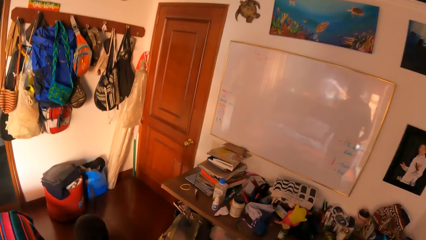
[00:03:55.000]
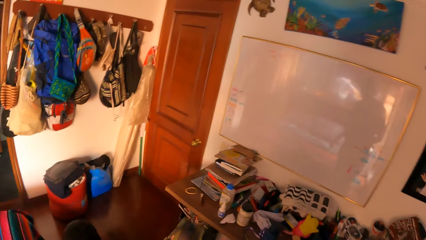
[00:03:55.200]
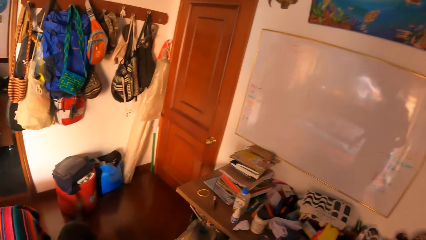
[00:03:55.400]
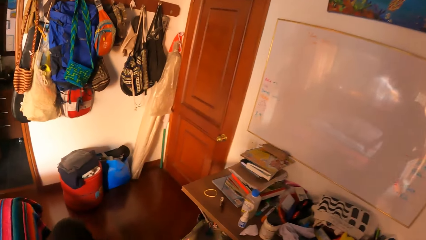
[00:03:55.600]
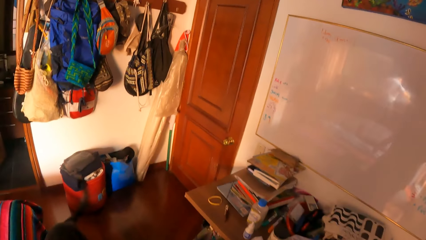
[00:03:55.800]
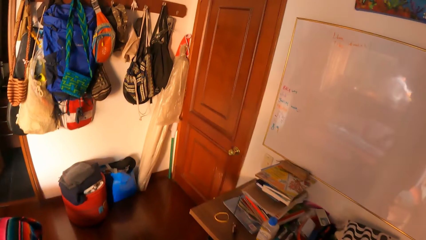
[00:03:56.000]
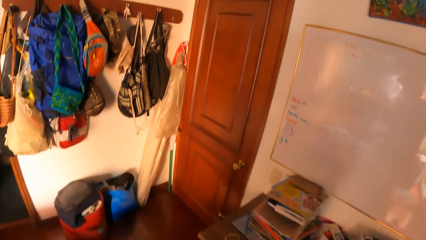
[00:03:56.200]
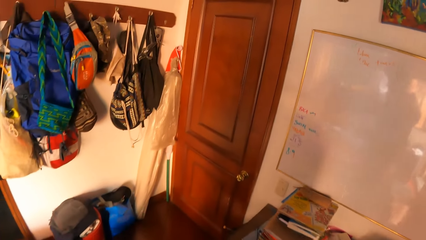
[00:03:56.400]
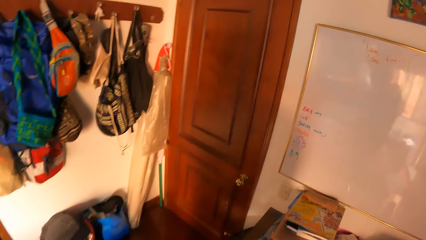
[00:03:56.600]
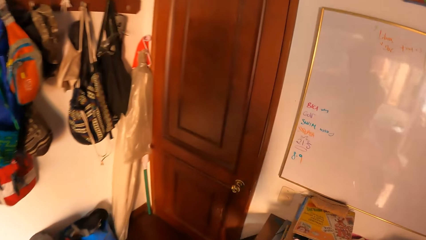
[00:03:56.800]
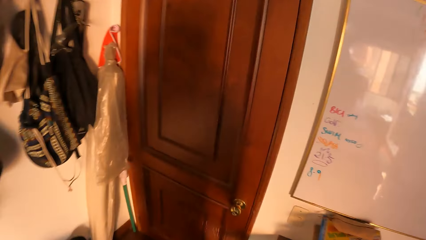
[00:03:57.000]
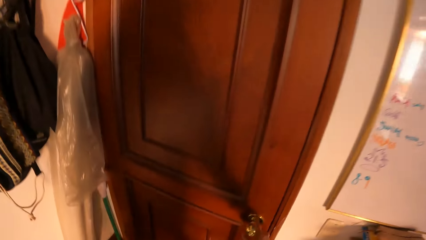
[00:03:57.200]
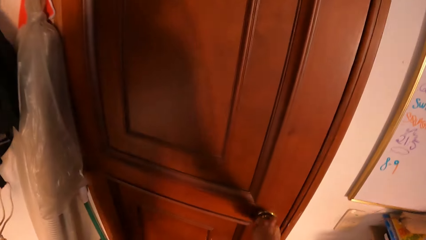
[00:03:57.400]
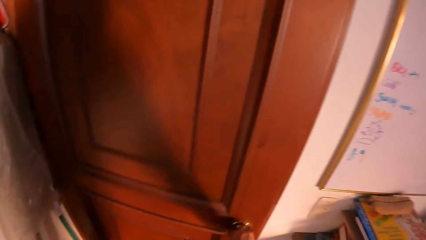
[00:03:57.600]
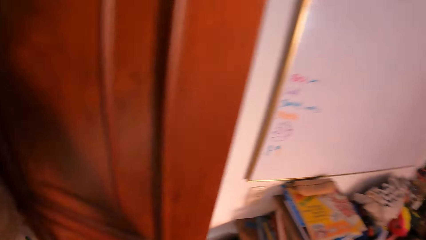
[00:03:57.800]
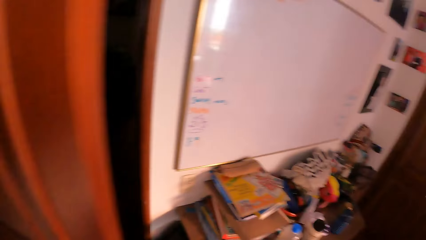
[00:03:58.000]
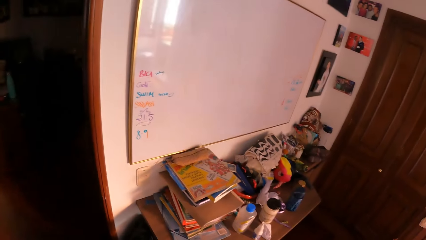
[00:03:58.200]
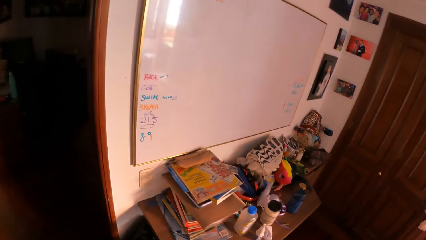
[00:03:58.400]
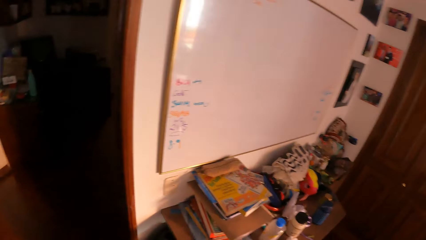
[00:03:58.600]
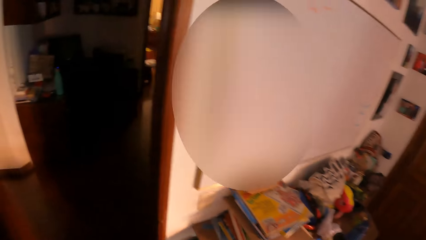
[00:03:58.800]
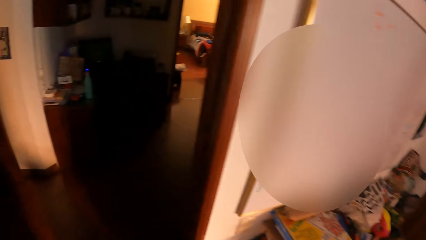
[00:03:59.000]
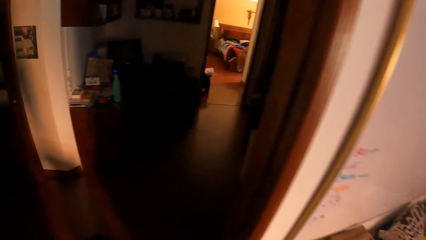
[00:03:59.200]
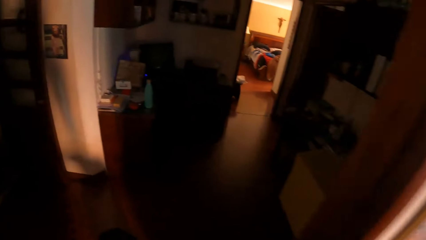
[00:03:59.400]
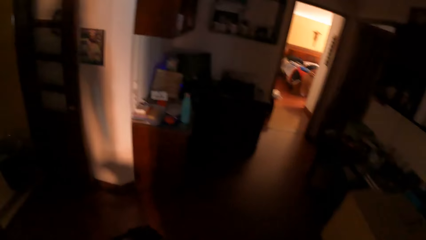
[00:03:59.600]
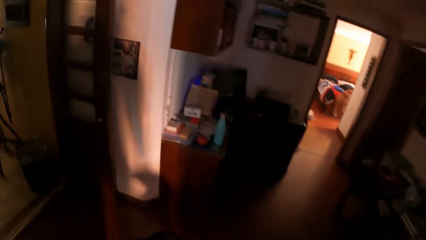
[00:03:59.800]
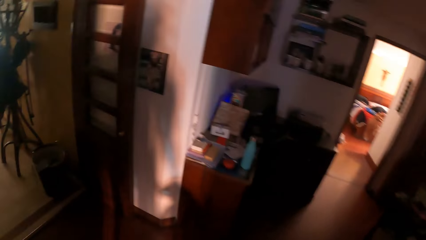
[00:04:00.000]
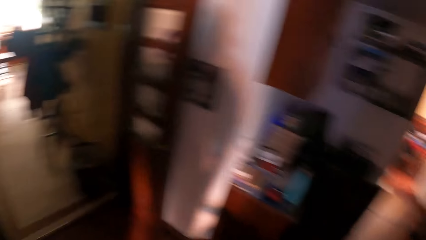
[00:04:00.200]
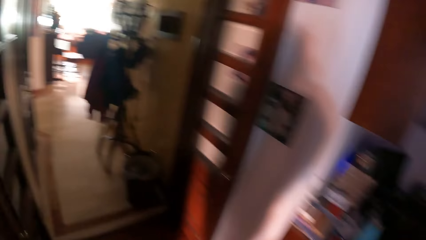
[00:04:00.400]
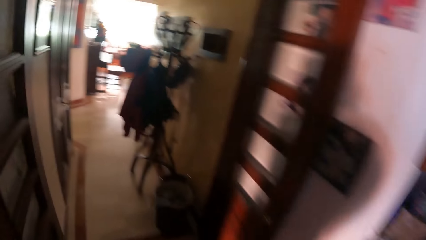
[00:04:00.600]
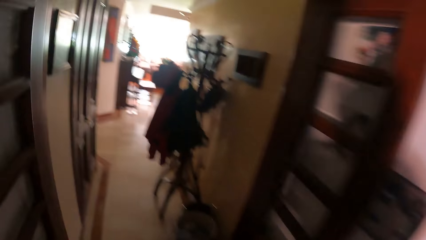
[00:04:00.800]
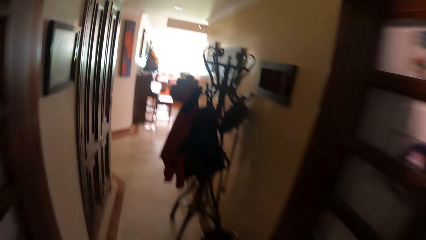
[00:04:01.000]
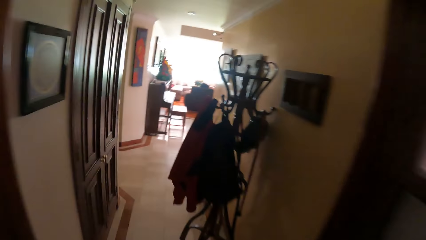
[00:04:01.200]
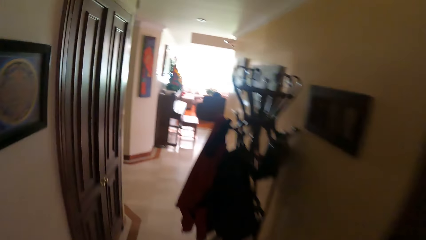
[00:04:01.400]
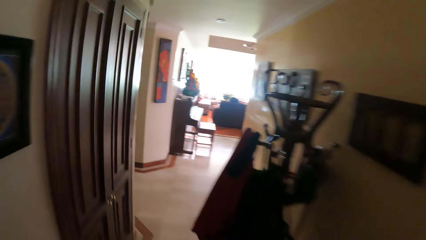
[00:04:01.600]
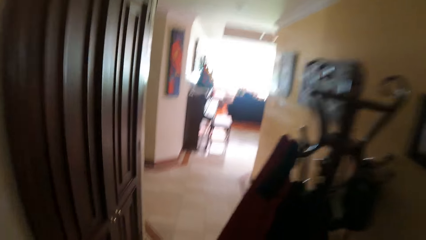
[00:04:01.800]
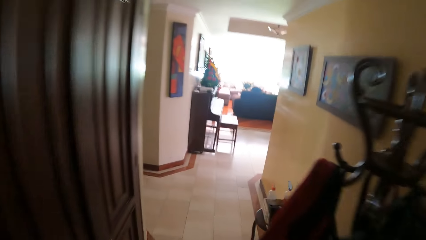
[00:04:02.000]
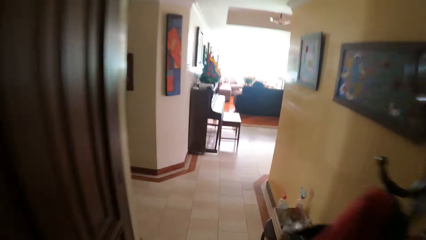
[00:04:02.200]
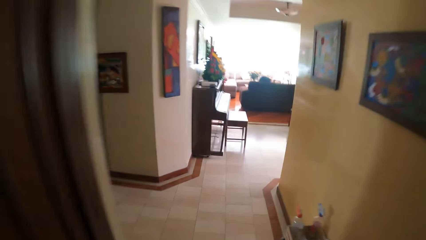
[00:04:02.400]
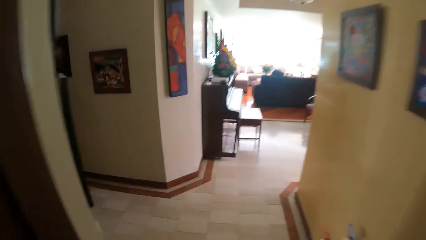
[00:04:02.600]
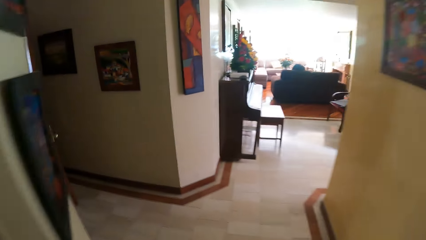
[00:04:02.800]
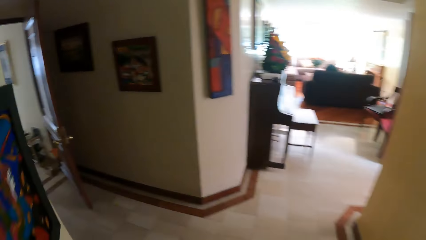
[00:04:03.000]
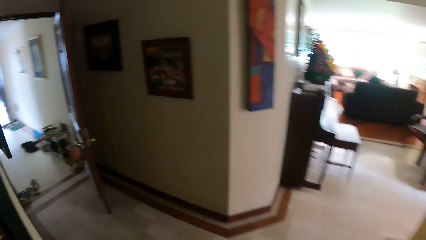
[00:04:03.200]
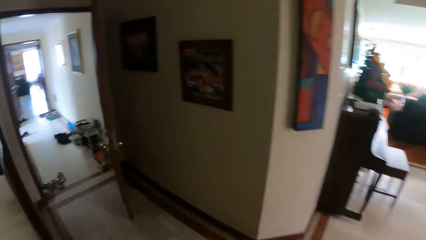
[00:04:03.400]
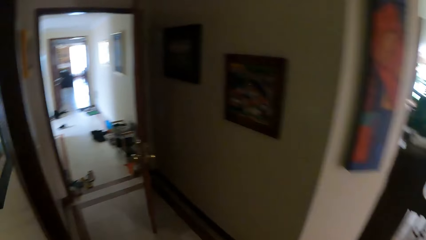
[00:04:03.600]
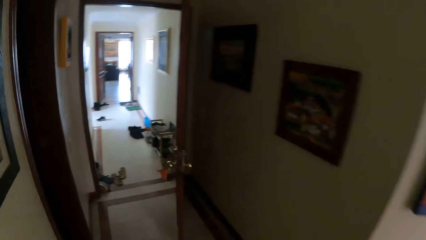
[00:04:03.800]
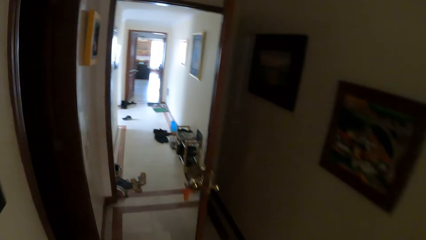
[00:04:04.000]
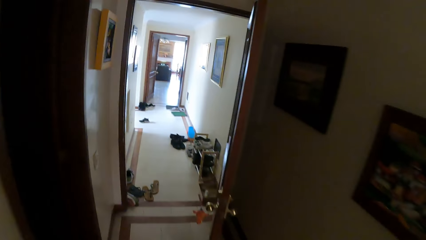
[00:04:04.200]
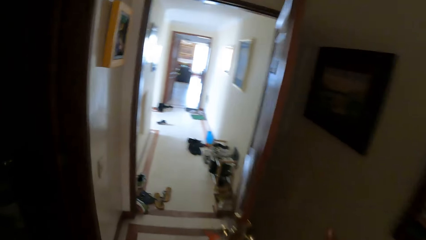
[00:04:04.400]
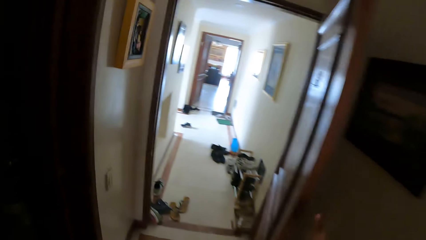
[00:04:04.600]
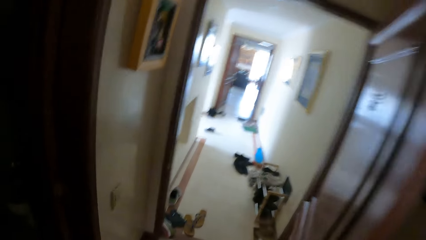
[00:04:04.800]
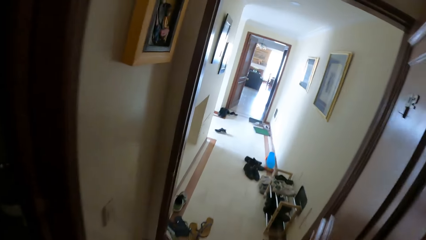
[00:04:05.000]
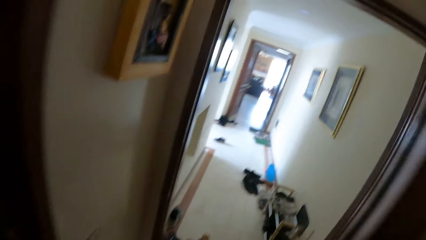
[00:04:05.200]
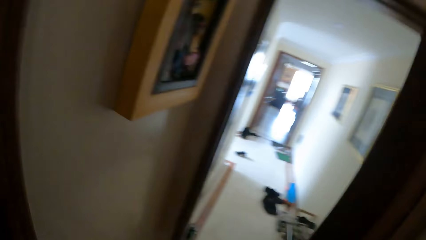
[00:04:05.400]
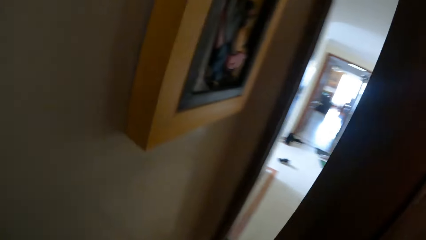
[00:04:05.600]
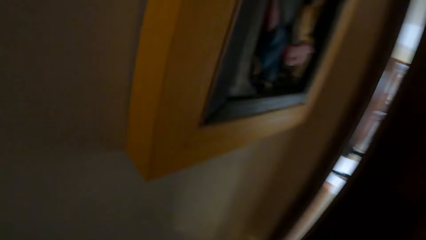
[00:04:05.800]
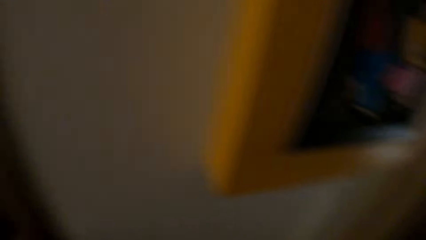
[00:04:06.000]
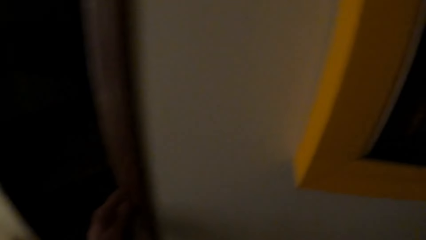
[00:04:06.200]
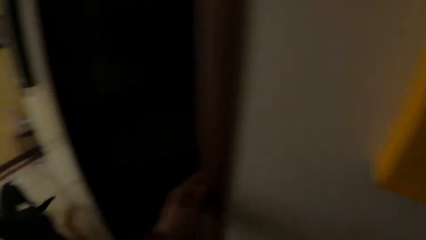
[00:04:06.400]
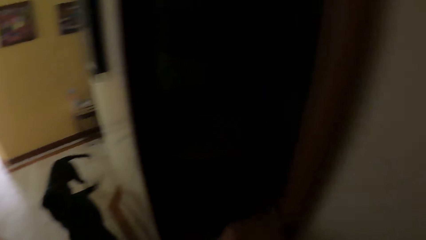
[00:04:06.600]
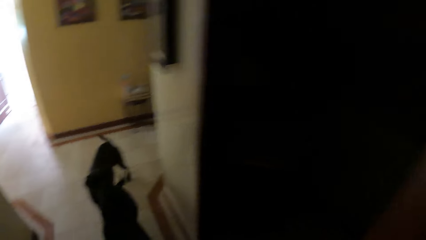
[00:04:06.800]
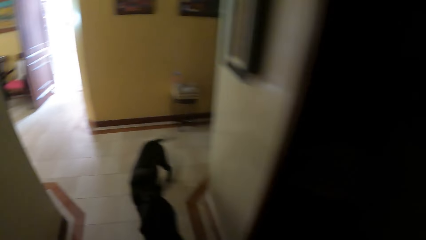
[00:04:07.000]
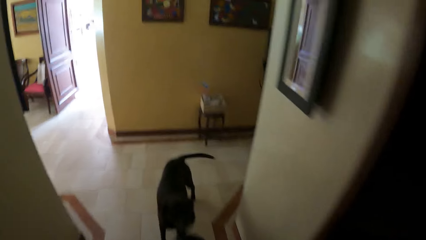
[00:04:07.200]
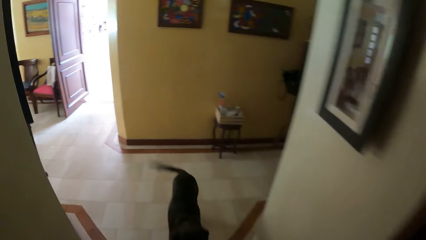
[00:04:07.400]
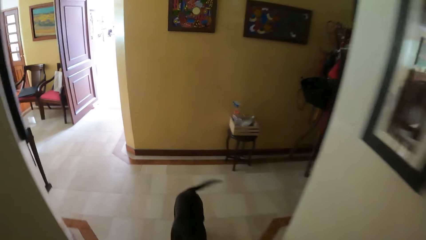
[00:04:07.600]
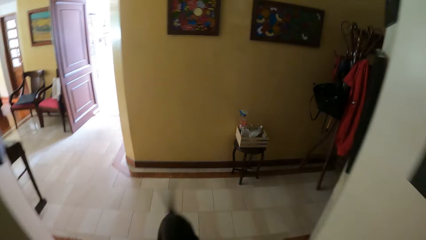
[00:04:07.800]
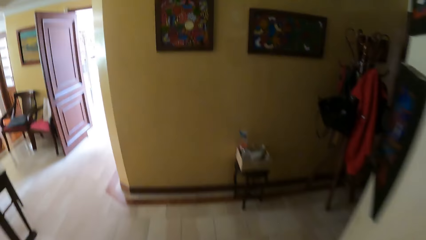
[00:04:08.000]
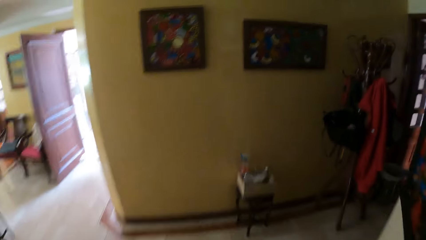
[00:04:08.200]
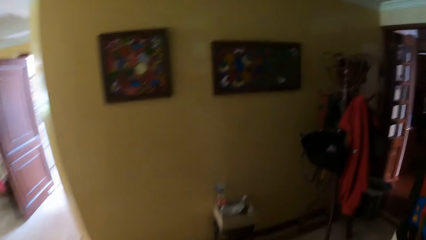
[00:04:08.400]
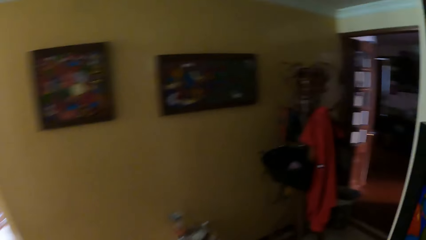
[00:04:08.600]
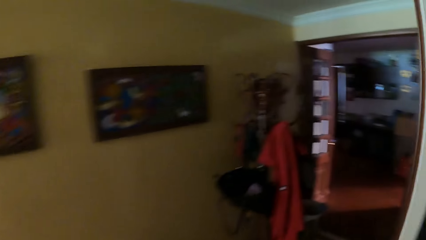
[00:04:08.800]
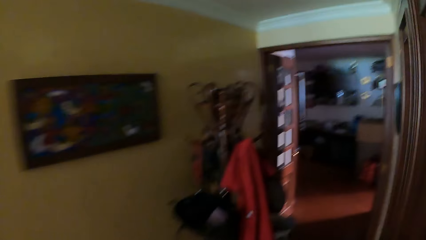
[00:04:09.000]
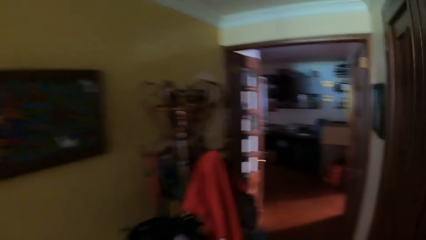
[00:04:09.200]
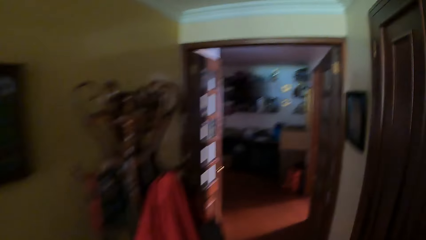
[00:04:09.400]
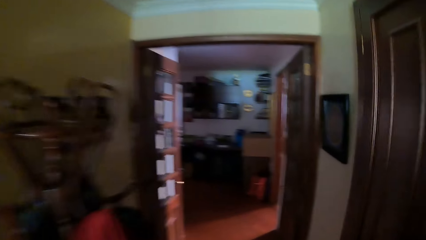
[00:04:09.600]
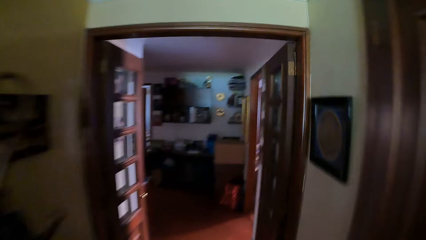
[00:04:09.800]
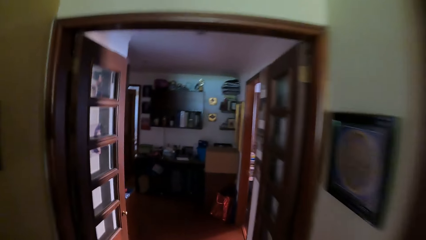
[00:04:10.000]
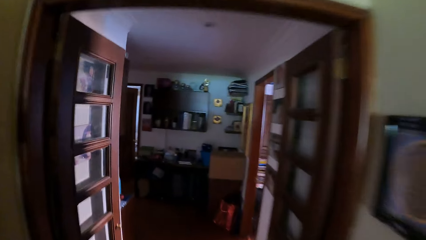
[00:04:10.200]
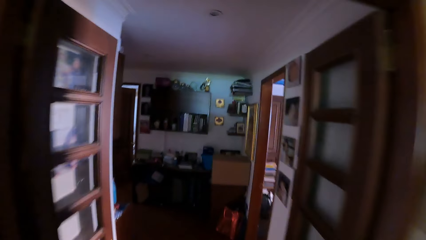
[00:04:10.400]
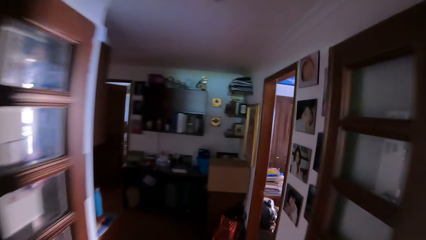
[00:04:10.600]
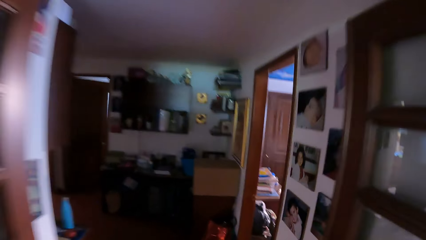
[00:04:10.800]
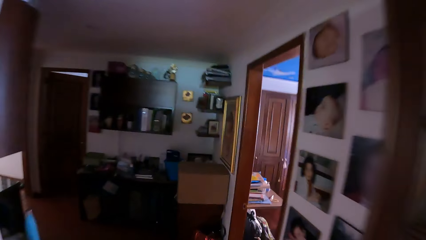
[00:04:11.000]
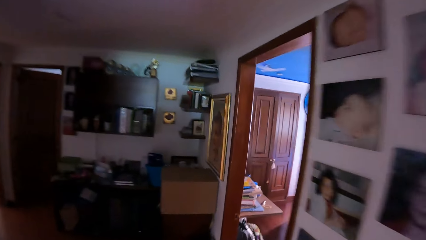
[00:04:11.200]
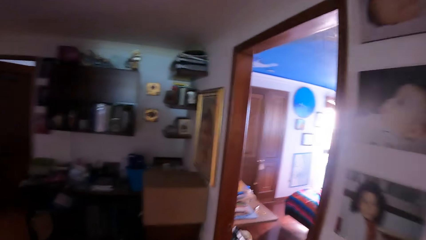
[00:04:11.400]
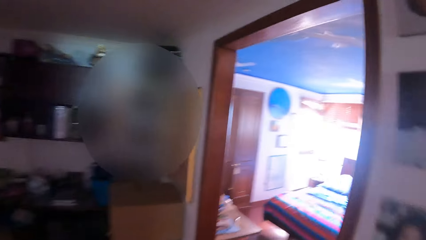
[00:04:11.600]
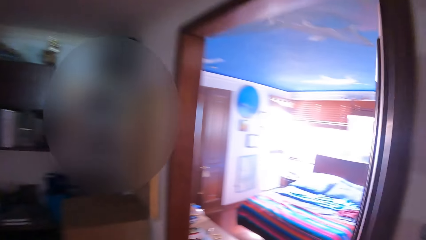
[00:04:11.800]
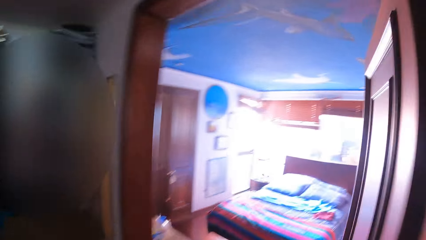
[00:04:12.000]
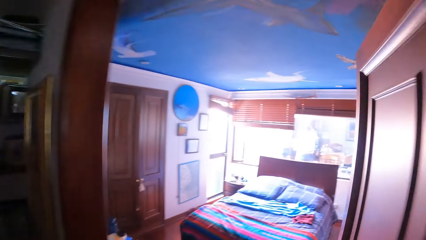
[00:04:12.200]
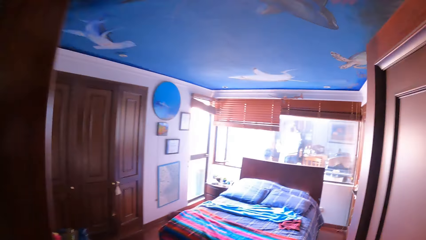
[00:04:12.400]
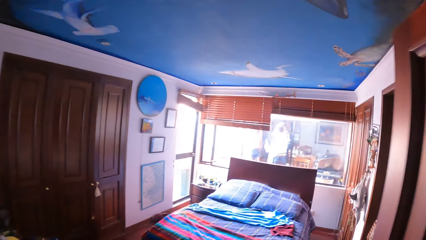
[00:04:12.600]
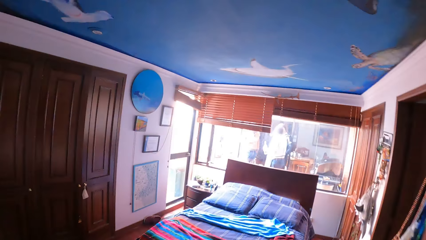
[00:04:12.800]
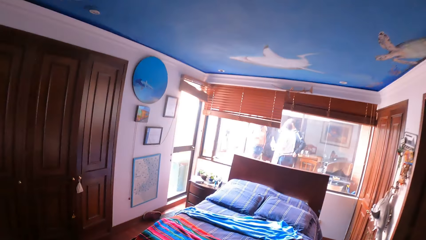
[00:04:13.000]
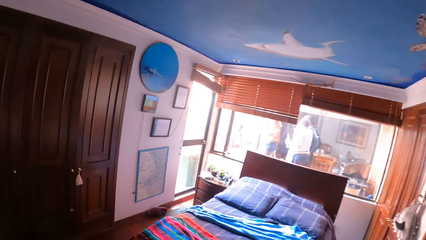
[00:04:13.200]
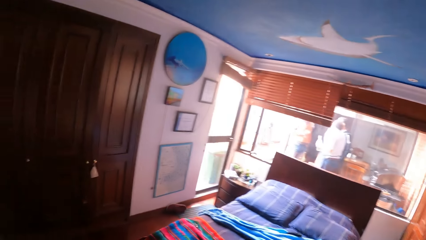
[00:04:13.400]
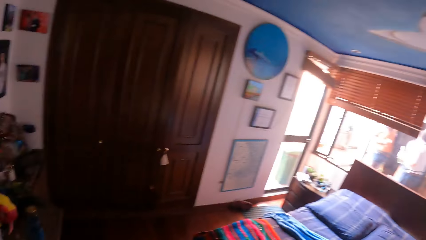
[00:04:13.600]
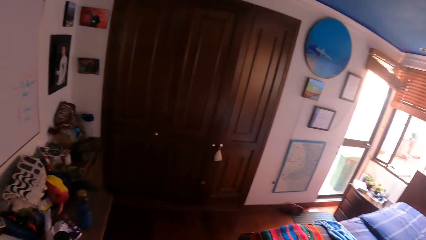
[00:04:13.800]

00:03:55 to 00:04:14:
The camera wearer opens a door with his right hand. He walks through the door. He walks around. He closes the door with his right hand.
